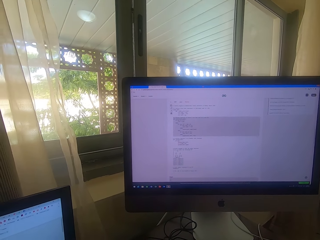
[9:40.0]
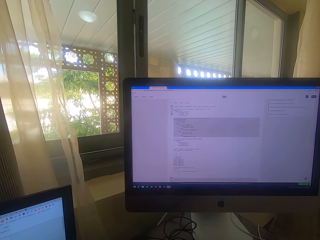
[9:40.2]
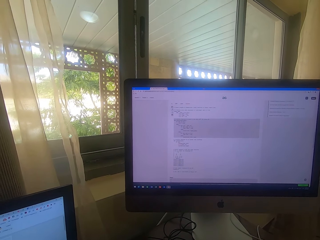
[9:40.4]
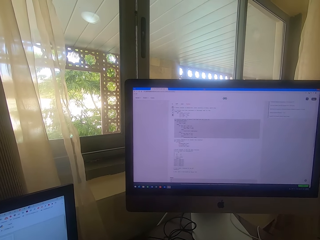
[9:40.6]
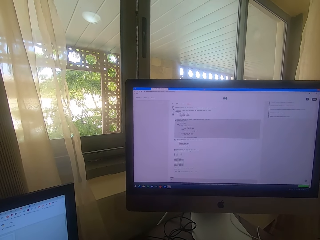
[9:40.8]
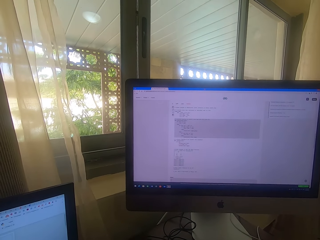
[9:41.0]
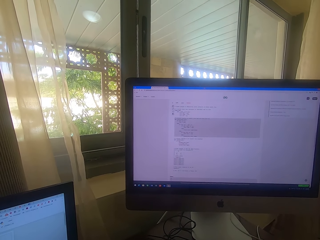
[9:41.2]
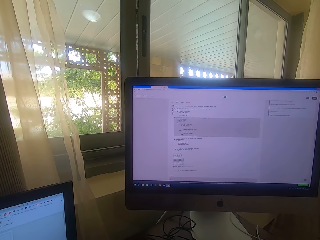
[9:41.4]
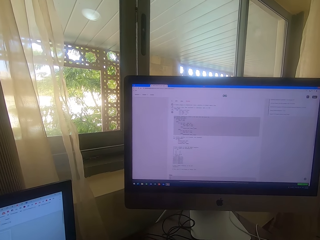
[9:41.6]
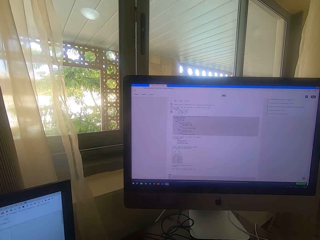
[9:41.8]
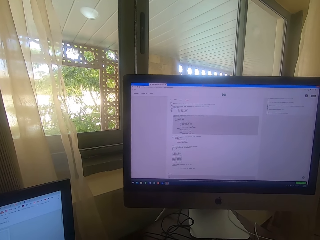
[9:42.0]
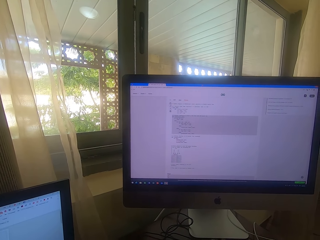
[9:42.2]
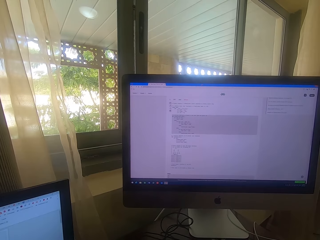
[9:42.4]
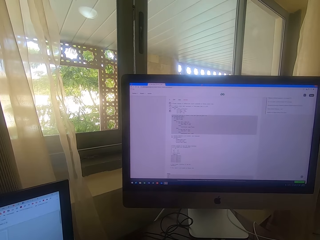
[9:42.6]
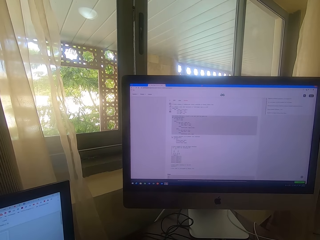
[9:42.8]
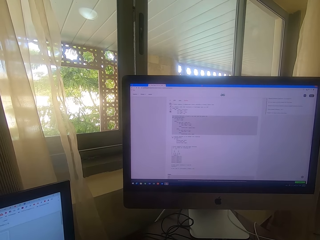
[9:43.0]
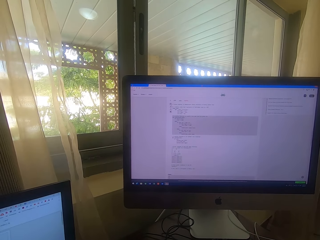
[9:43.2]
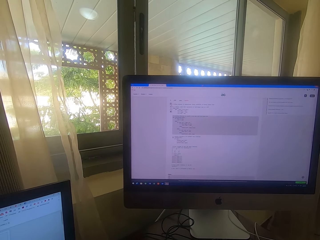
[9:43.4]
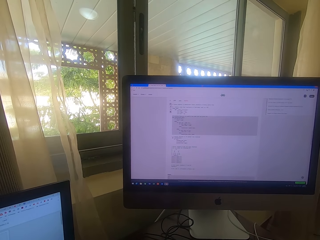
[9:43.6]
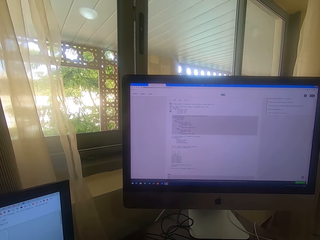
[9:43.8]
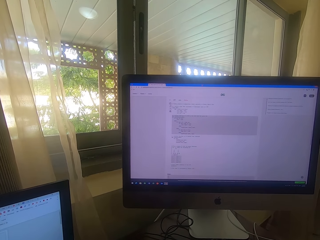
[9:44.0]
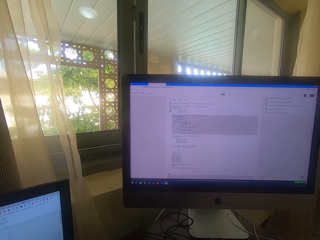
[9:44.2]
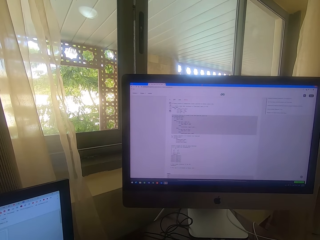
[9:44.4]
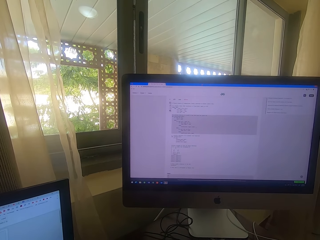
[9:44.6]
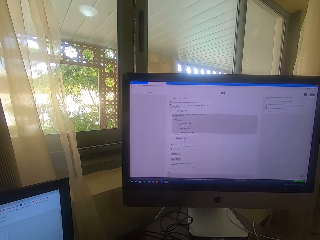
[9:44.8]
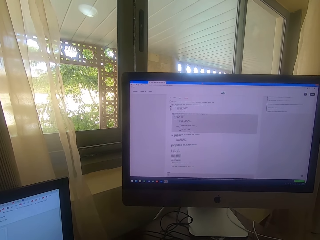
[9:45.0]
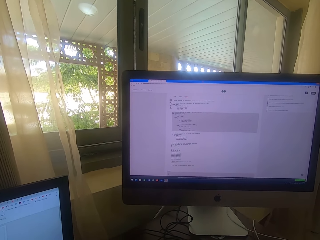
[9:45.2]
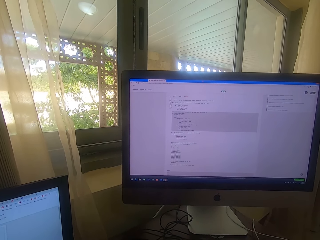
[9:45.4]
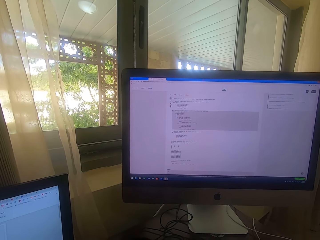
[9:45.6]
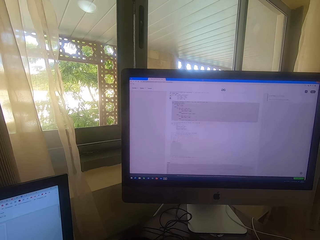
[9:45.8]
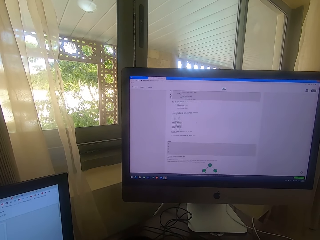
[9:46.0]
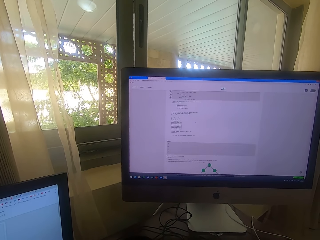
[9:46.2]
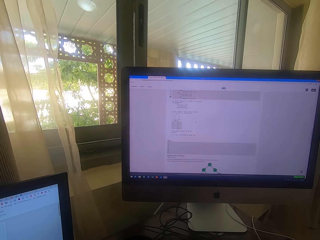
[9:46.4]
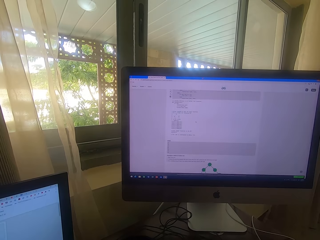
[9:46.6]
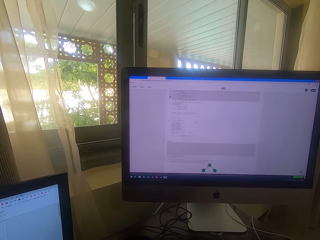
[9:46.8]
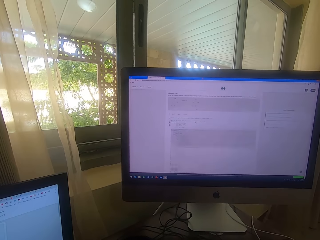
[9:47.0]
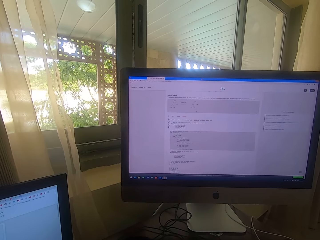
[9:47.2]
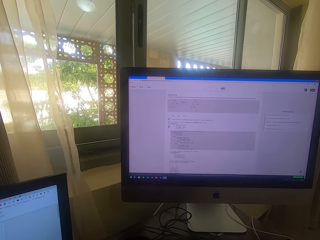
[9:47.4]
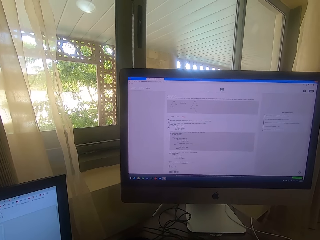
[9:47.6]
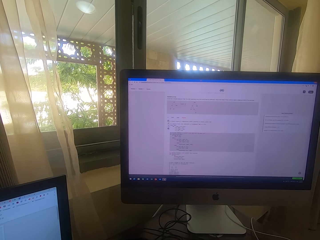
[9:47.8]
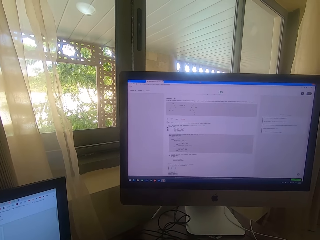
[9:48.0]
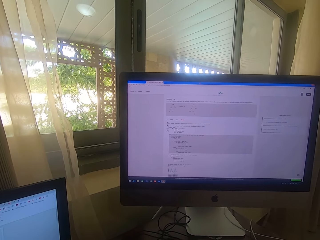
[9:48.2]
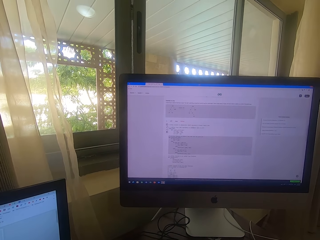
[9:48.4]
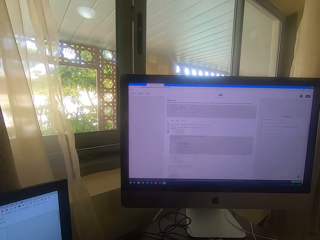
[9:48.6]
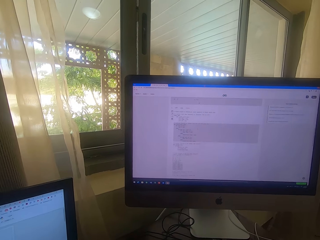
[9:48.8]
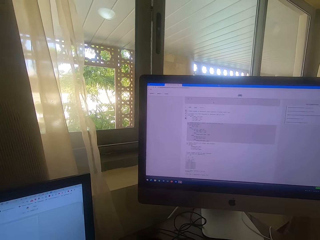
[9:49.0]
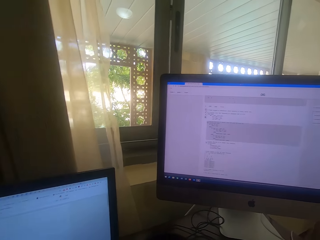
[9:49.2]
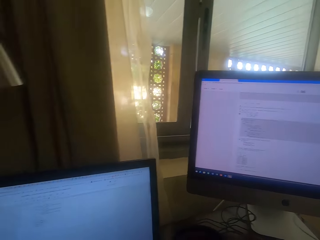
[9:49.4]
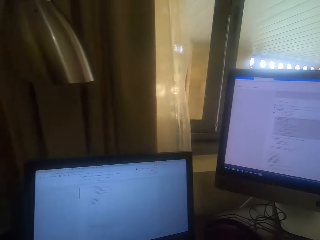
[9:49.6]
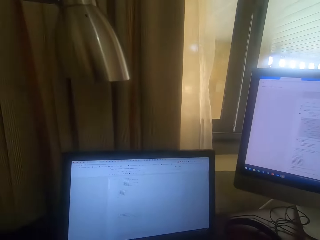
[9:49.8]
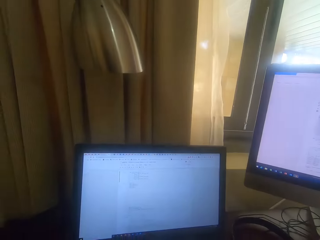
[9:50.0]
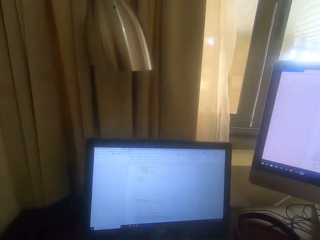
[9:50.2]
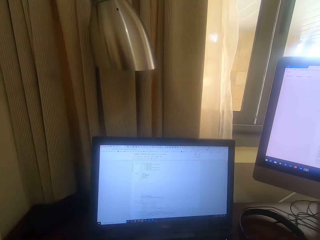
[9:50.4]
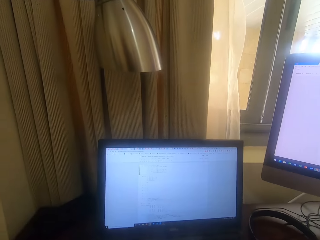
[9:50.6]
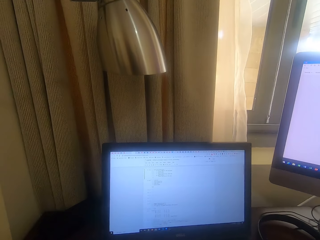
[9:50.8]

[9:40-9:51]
The camera wearer turns to the laptop.

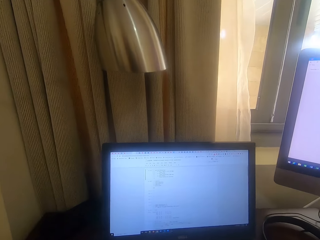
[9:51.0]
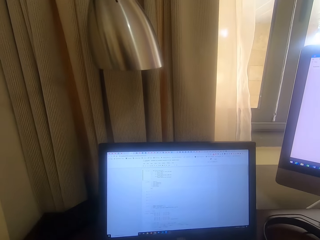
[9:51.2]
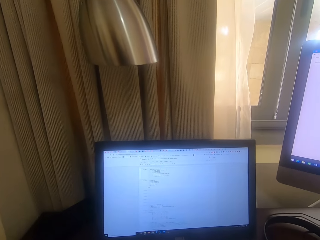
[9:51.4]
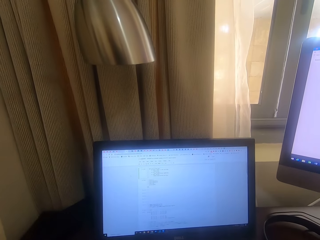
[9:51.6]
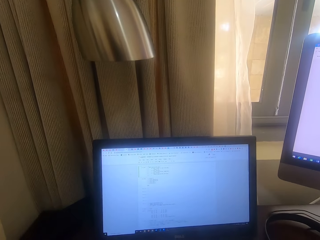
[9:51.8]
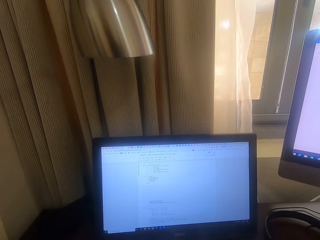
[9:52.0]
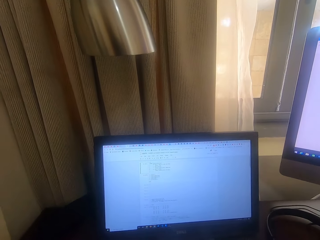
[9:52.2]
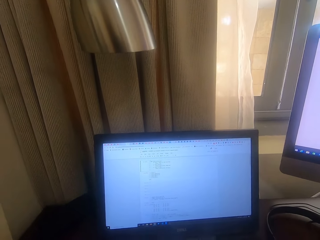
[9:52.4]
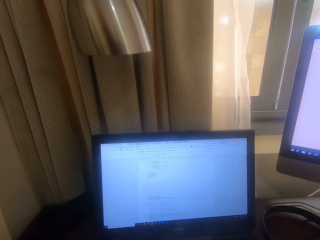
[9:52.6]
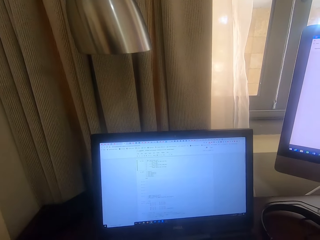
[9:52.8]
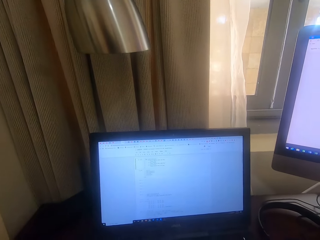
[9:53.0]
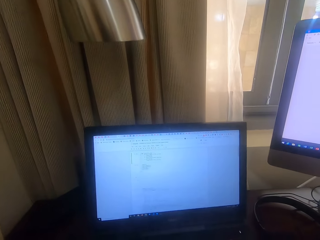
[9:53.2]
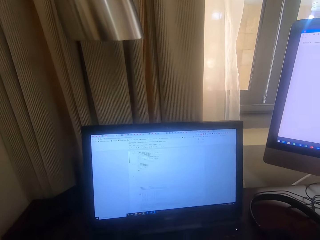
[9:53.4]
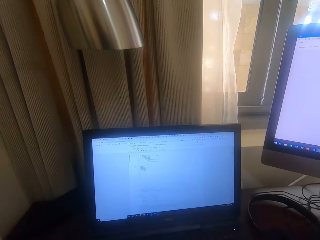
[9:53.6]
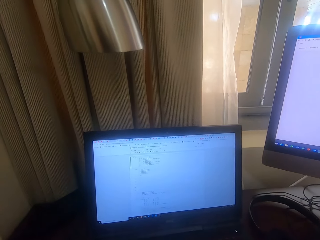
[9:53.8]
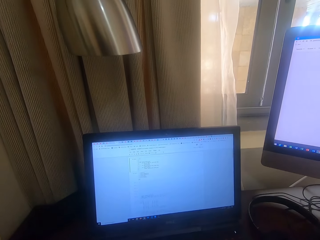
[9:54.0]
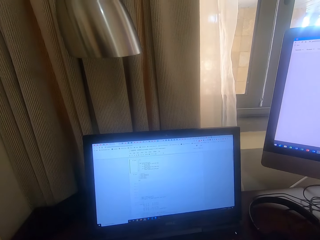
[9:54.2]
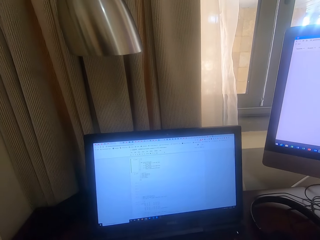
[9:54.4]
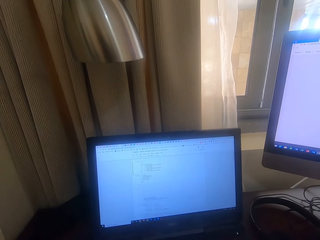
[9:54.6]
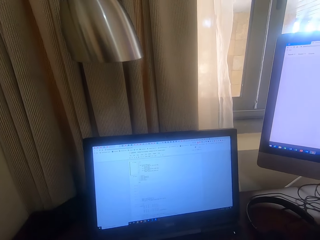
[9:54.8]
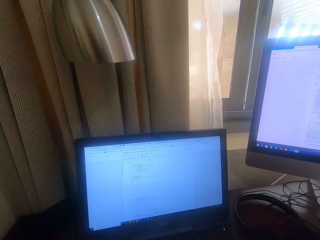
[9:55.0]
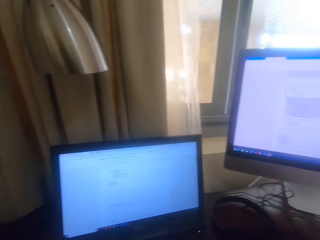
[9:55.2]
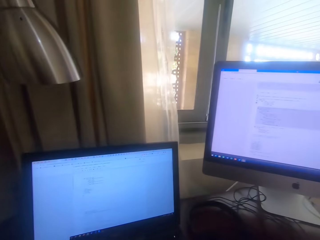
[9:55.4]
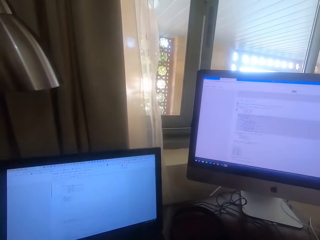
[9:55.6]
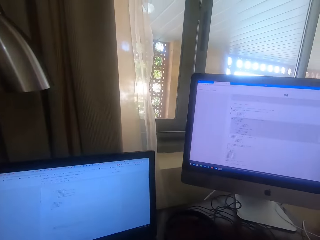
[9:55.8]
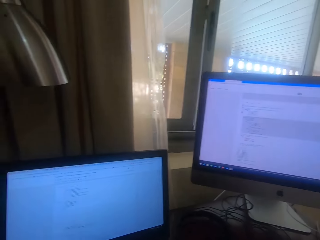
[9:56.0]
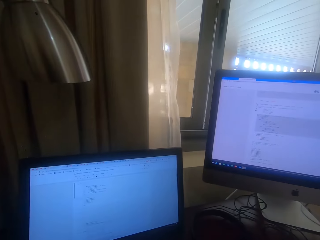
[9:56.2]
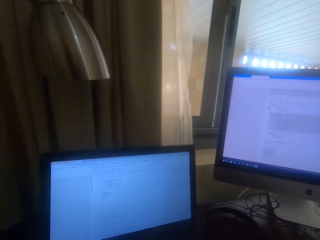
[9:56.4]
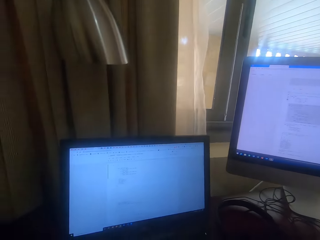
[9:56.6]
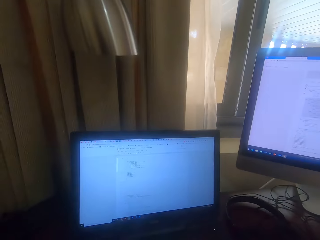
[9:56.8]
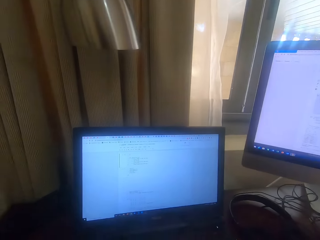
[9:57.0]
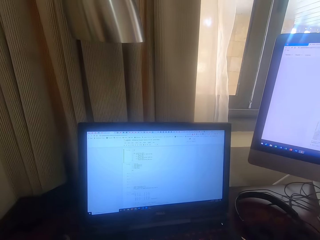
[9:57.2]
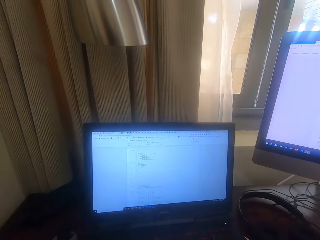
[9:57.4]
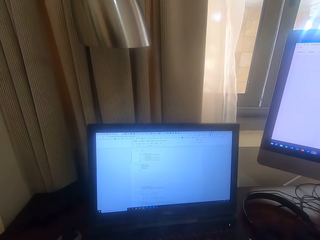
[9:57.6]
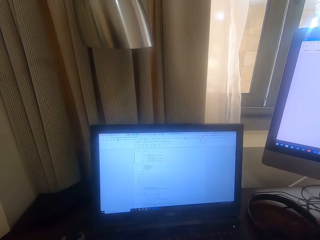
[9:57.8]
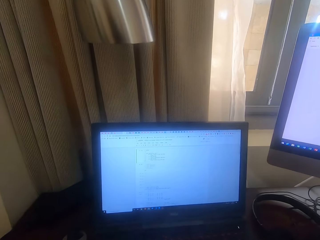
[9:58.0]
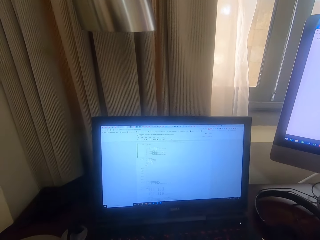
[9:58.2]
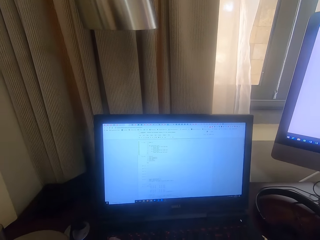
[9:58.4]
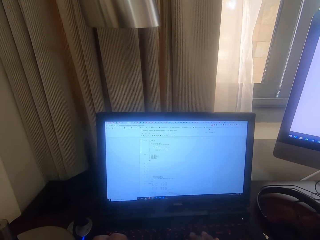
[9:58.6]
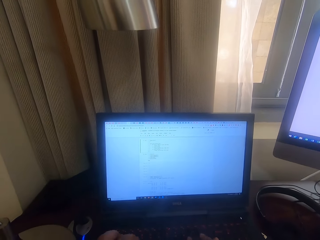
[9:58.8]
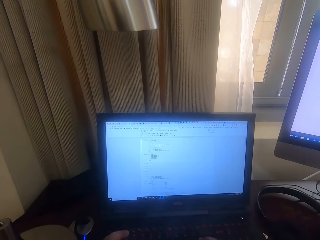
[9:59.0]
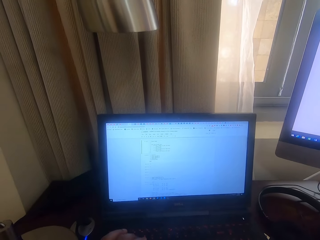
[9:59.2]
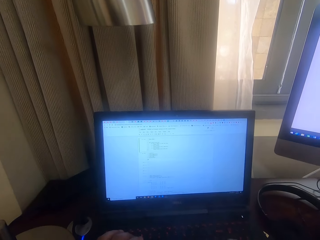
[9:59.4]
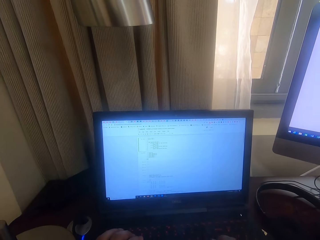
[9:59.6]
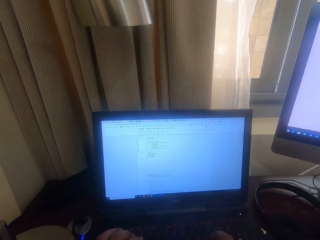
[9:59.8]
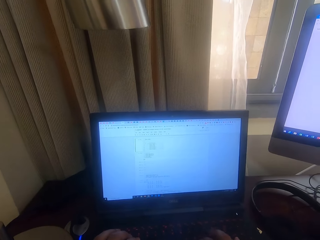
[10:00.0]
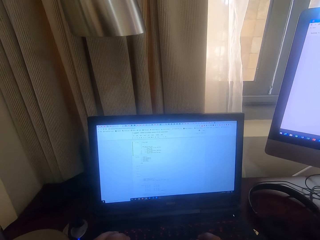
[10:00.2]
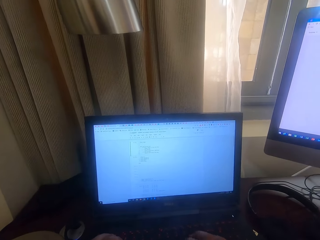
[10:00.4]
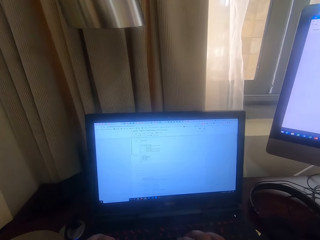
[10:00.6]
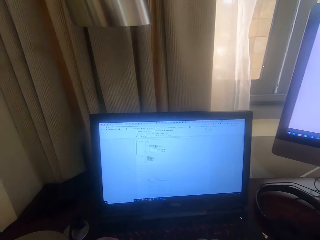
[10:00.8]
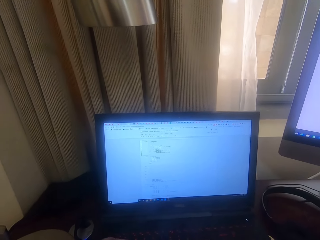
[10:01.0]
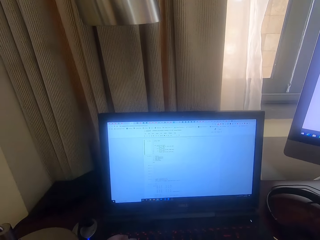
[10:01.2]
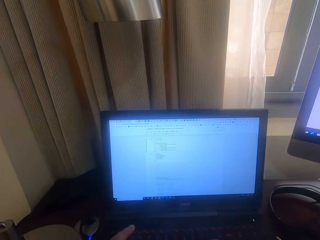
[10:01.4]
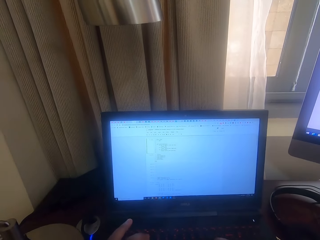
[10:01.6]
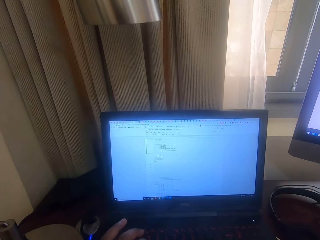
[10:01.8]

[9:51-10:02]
The camera wearer looks at the other laptop screen. They type on the keyboard. They operate the laptop.
